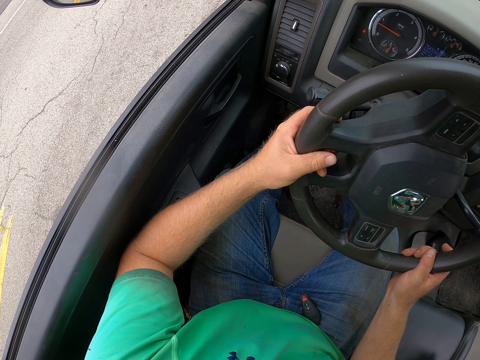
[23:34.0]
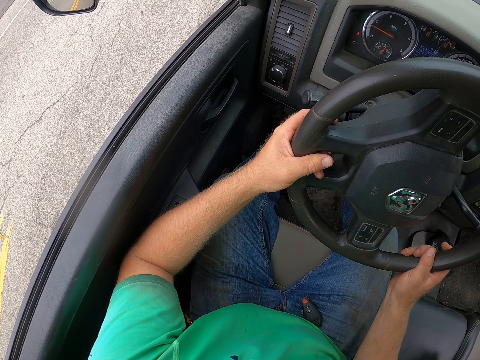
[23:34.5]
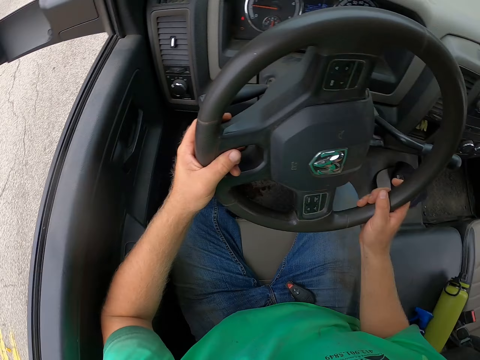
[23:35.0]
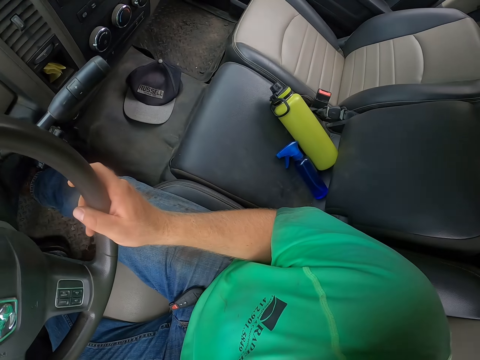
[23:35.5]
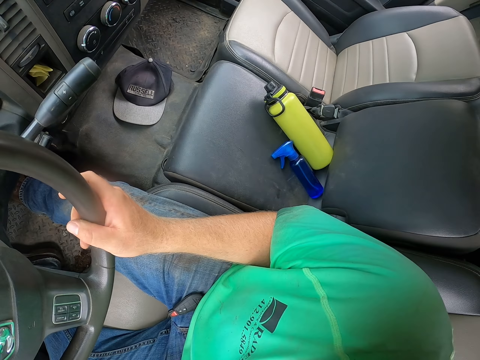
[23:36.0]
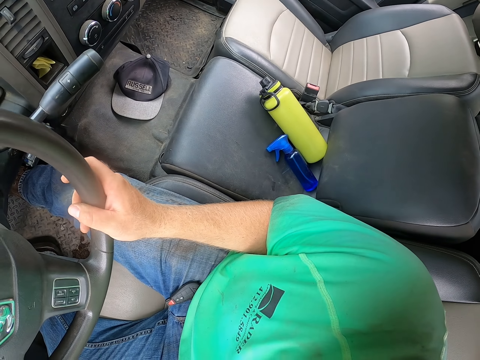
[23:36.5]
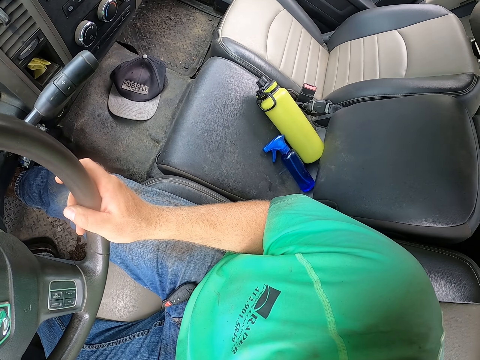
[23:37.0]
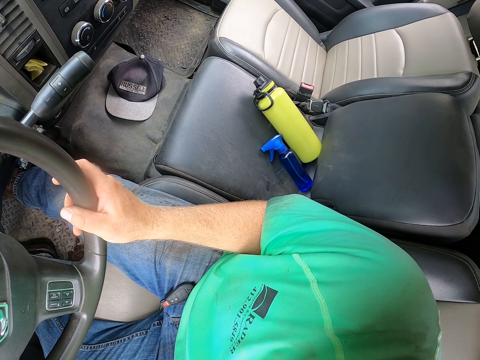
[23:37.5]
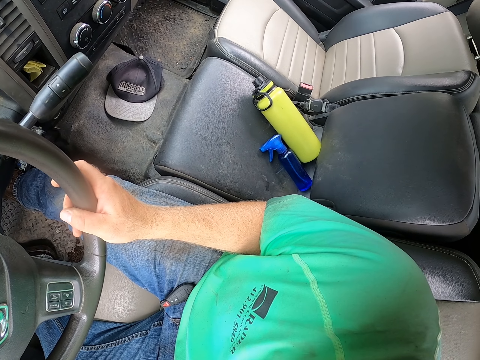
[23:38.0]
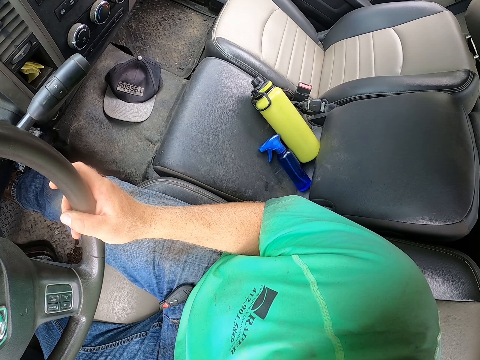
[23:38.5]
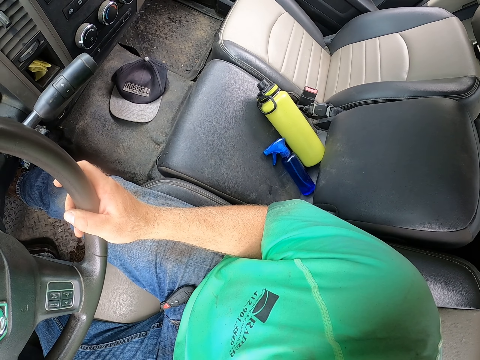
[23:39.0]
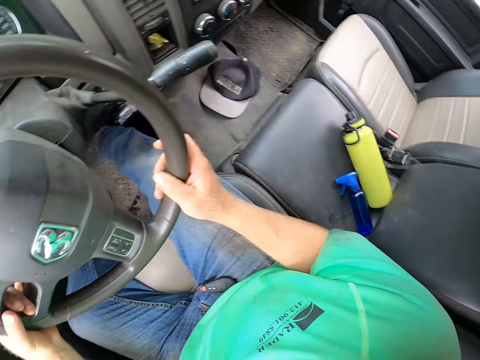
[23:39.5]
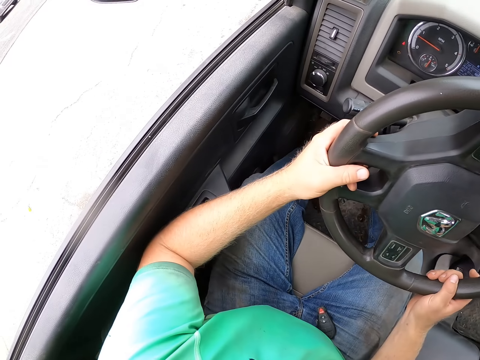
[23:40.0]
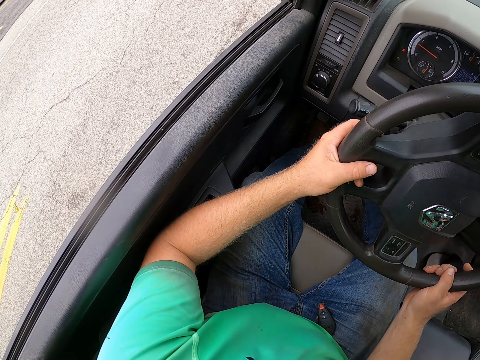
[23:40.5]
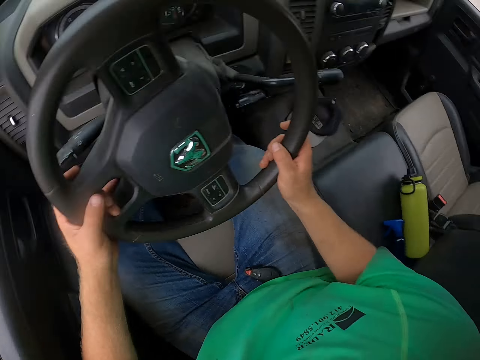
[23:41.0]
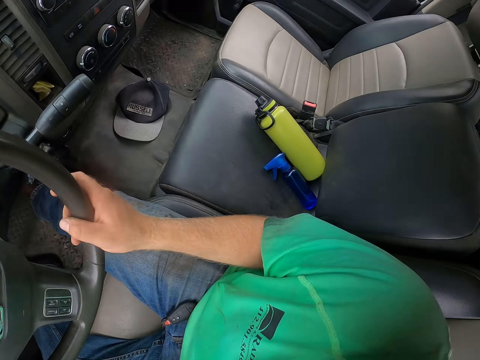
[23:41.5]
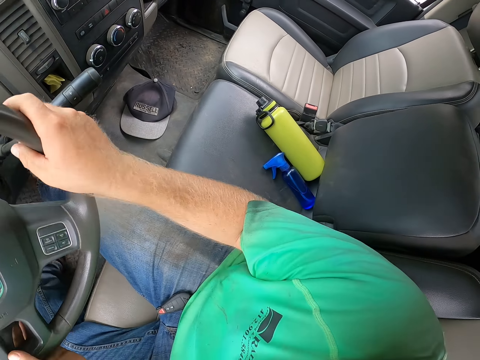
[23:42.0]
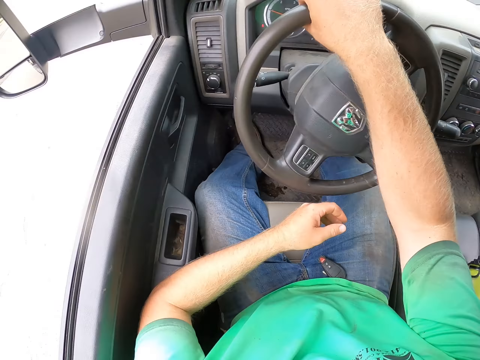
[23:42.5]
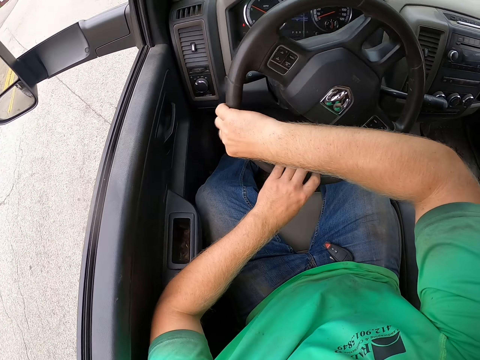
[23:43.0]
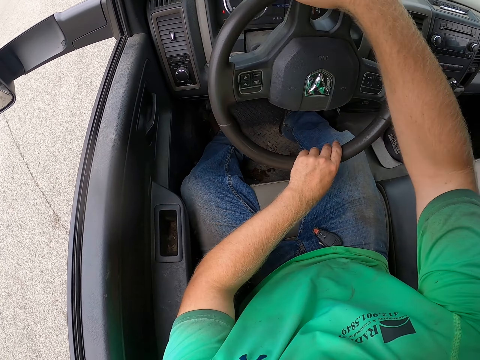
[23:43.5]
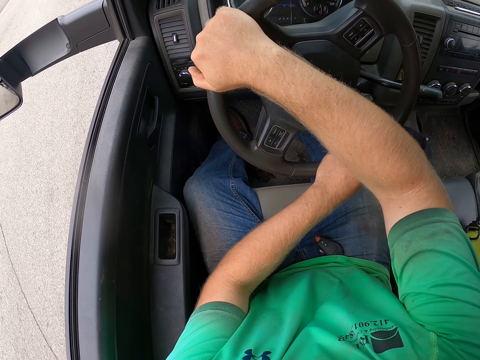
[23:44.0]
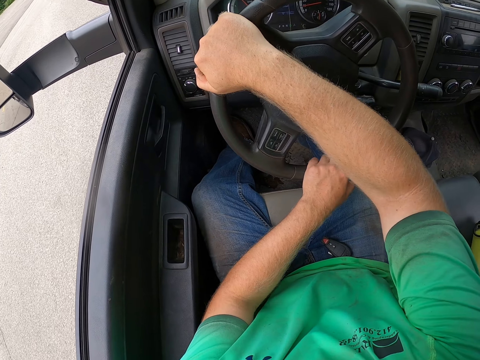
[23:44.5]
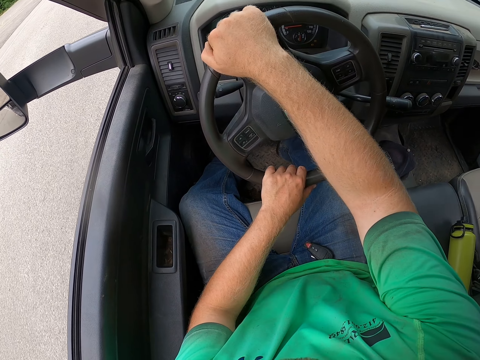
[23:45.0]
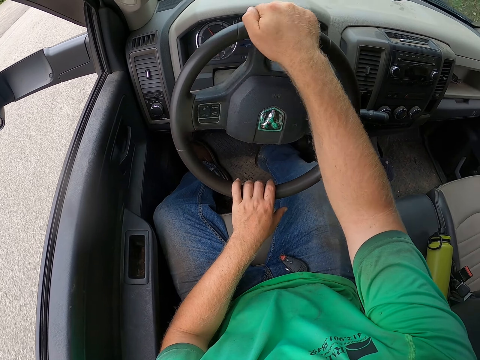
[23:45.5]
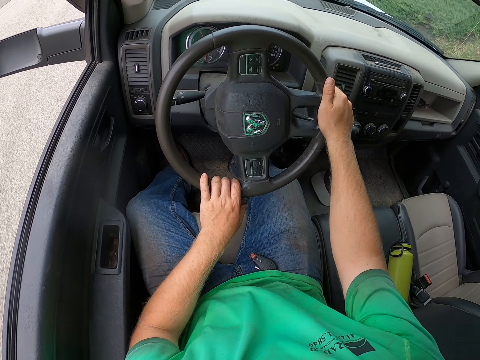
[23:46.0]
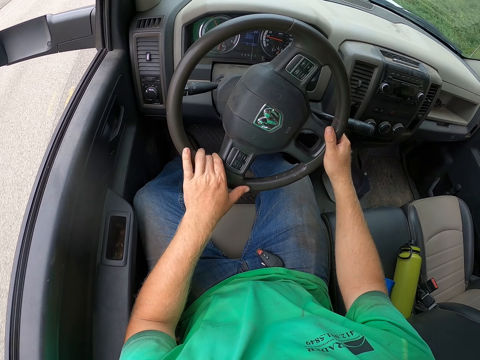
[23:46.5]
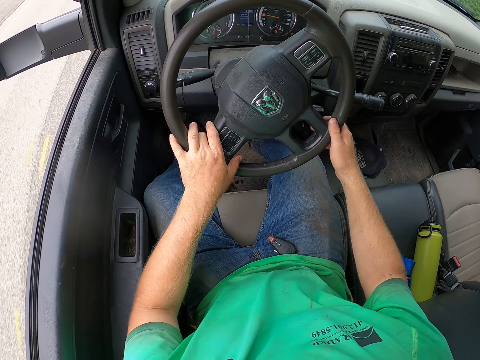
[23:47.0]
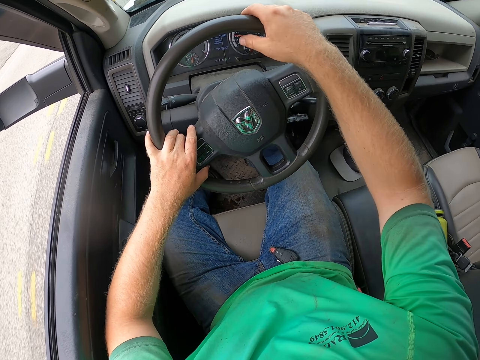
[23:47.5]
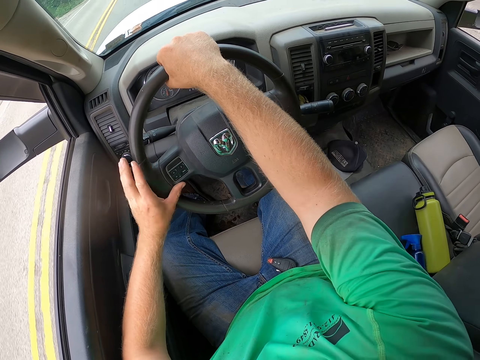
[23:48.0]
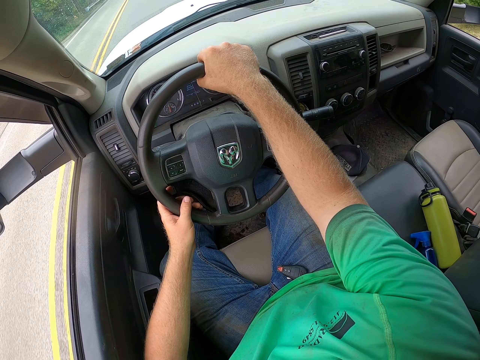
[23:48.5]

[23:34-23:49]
The camera wearer drives on the road.

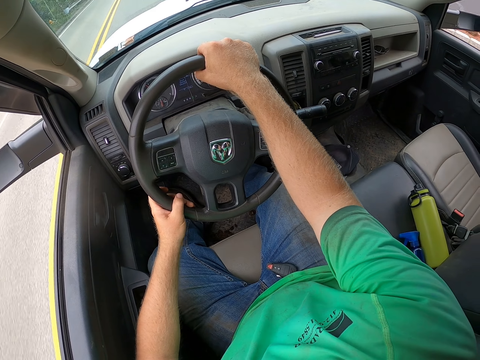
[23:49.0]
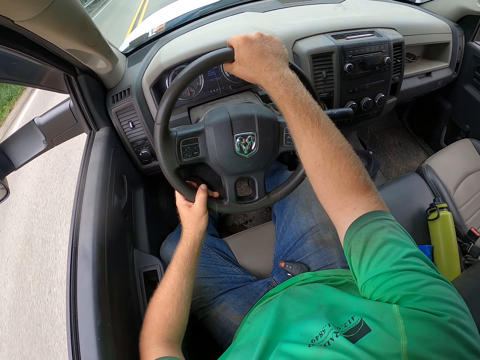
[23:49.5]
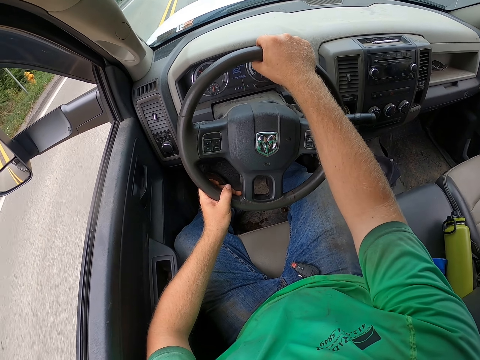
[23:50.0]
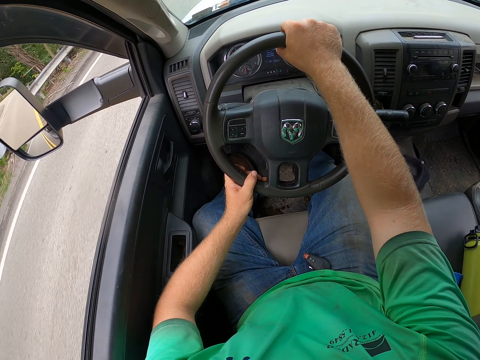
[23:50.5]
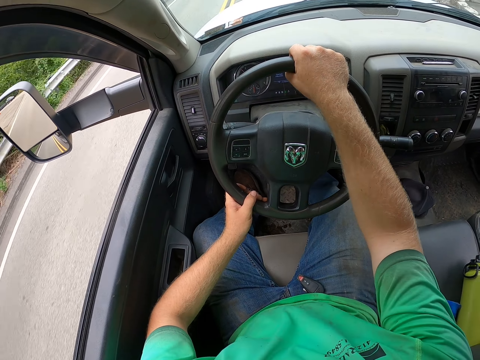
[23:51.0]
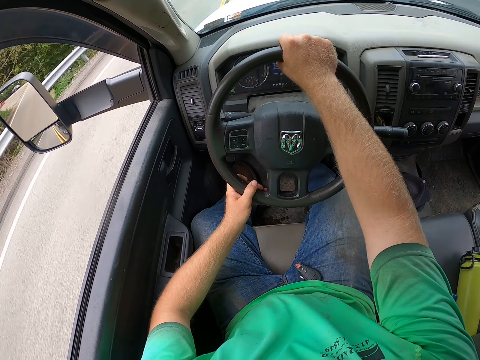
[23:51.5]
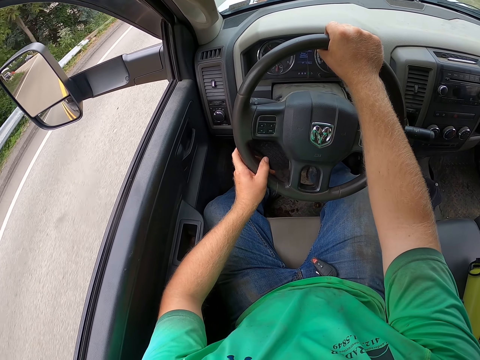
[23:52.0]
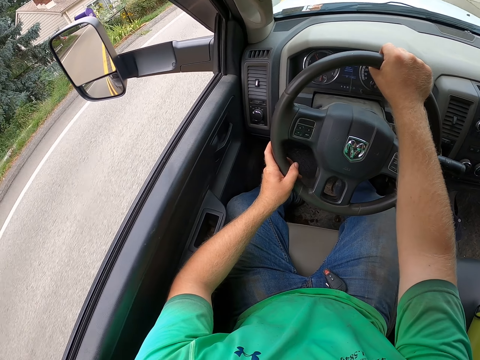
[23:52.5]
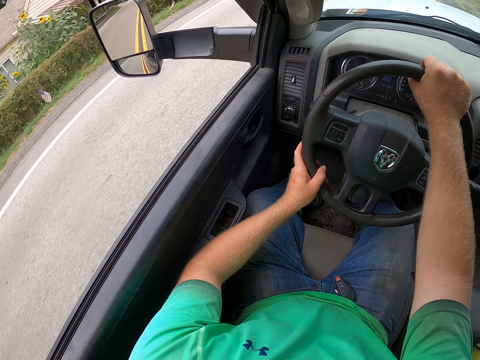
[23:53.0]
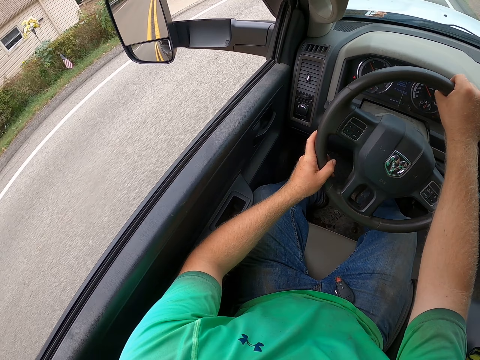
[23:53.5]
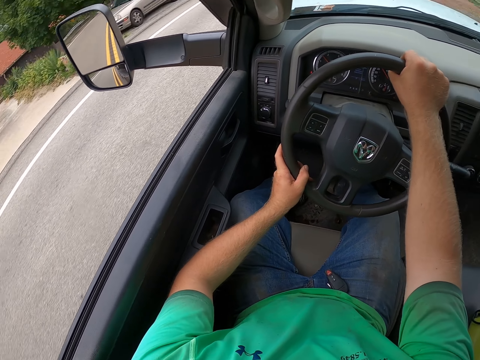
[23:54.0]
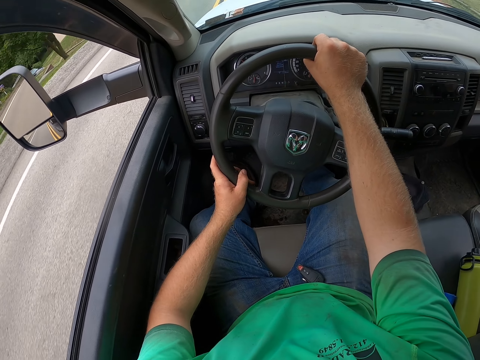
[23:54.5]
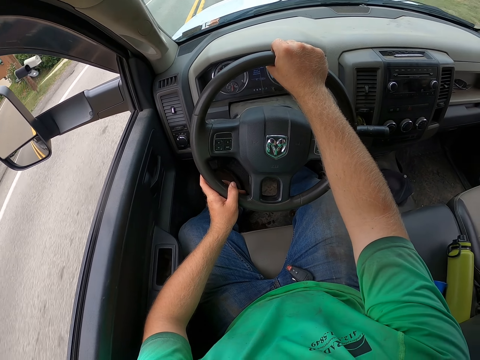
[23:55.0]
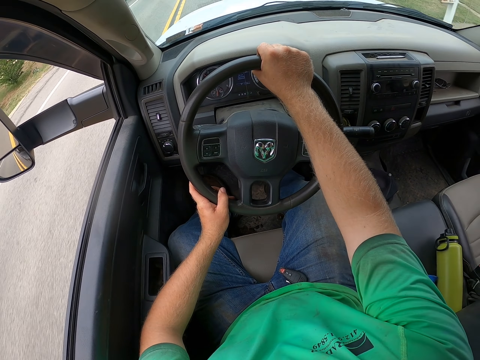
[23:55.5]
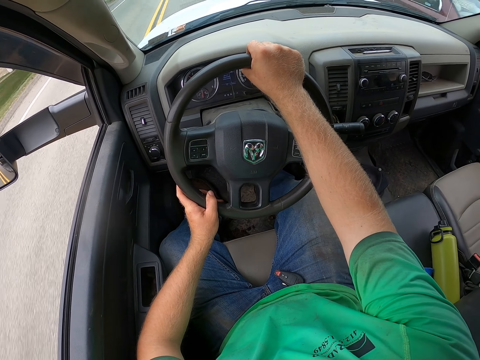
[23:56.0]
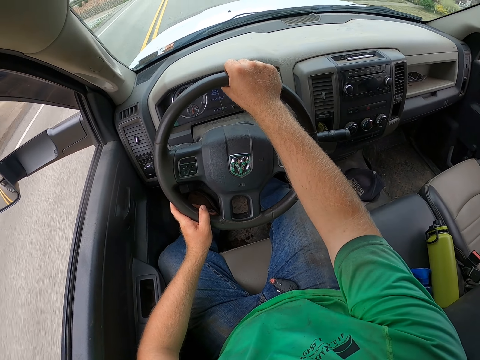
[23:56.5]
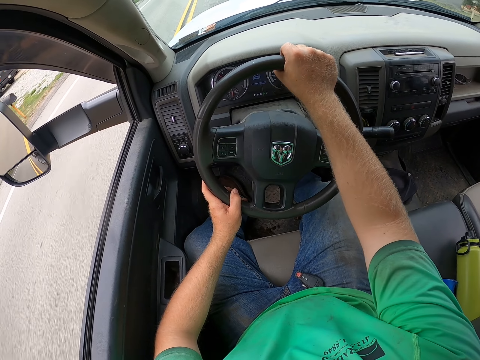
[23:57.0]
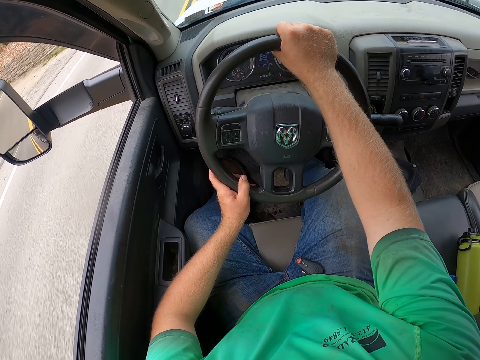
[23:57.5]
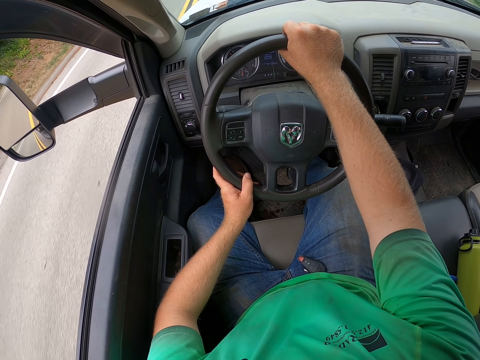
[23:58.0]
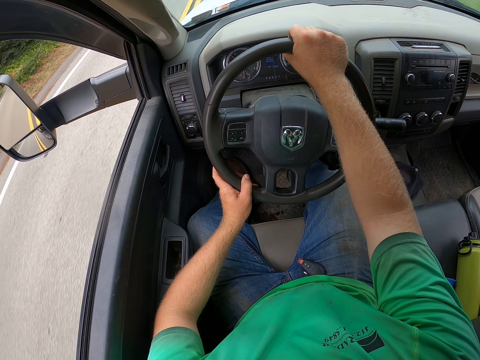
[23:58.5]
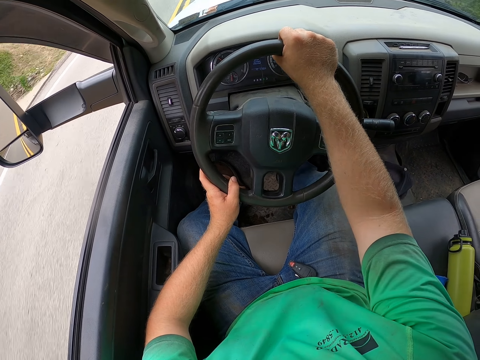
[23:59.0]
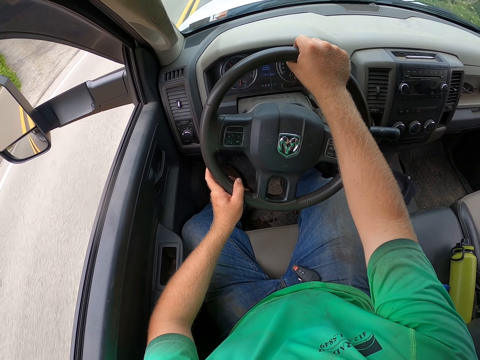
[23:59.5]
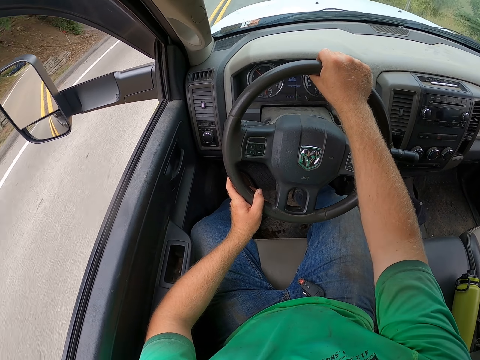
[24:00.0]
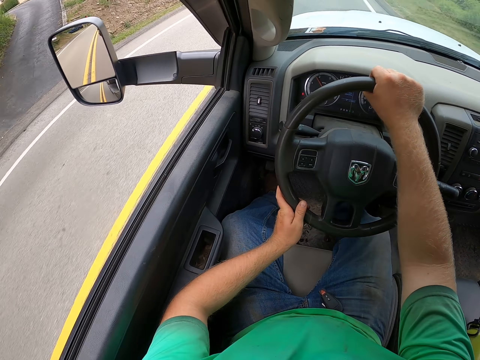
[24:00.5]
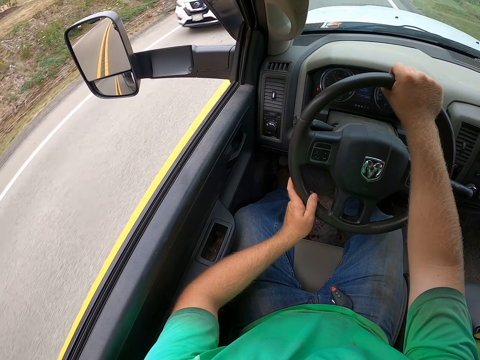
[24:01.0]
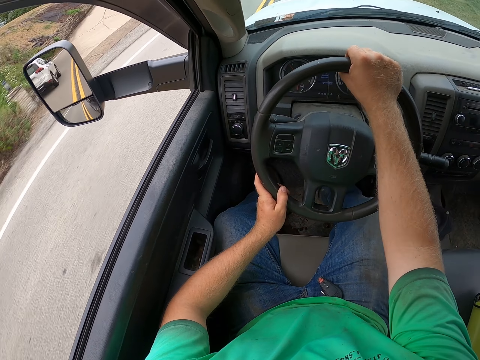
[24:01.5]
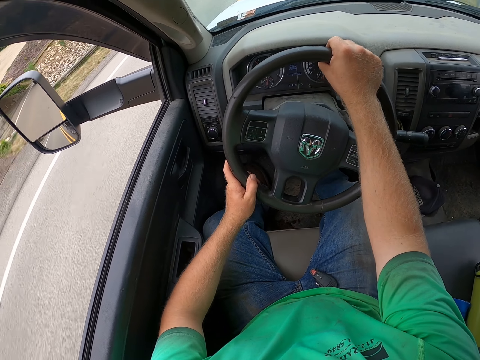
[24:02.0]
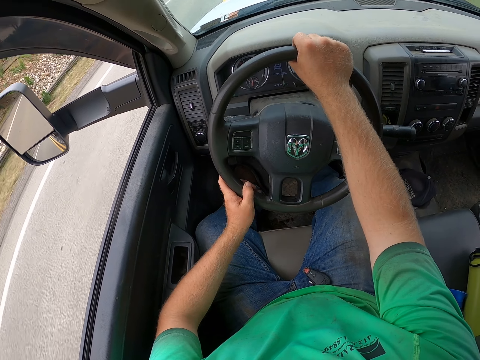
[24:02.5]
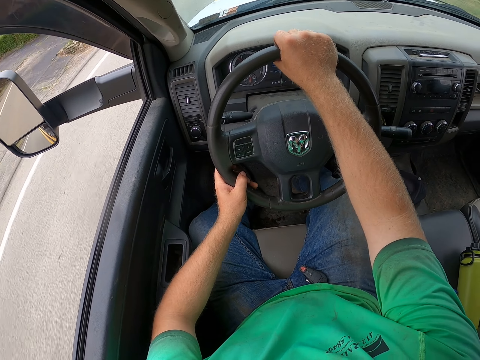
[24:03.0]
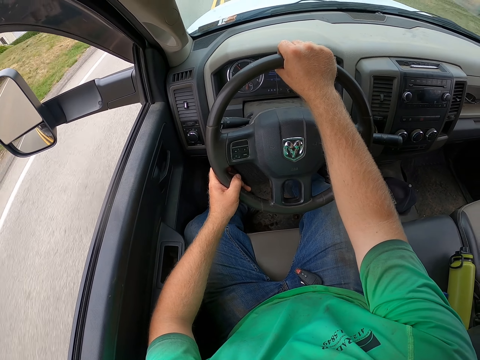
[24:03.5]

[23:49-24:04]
A white car drives past the camera wearer.
